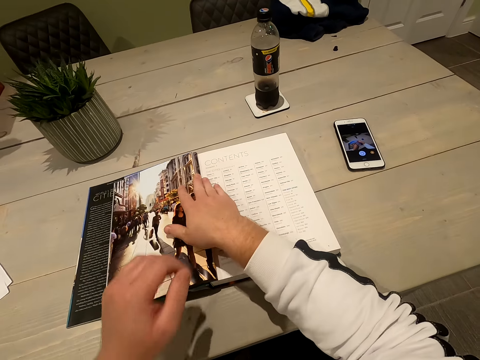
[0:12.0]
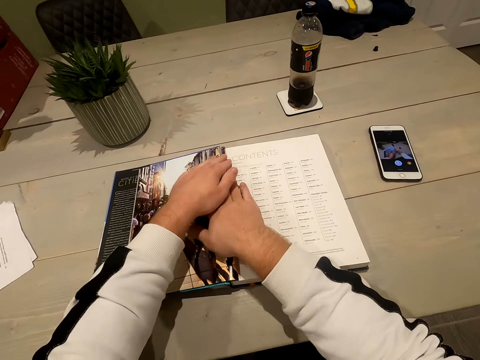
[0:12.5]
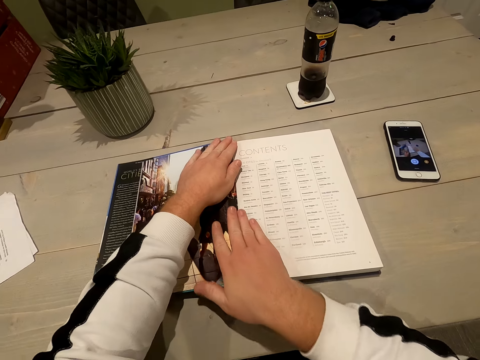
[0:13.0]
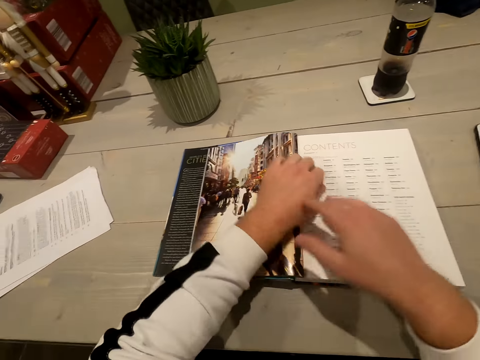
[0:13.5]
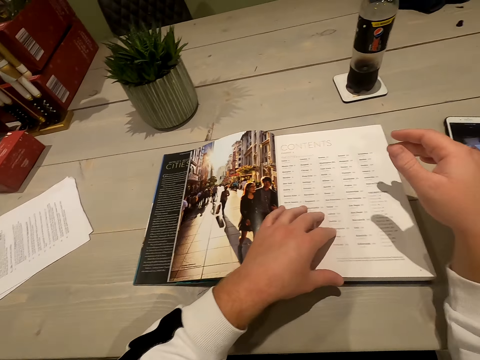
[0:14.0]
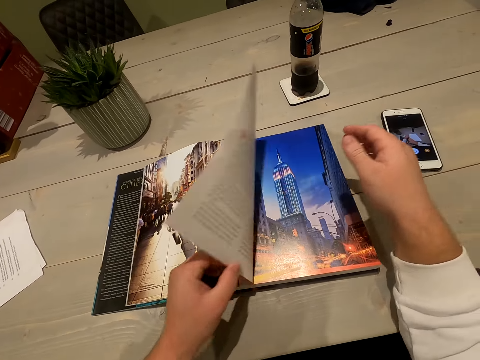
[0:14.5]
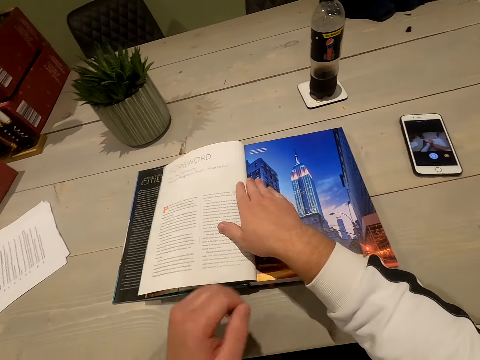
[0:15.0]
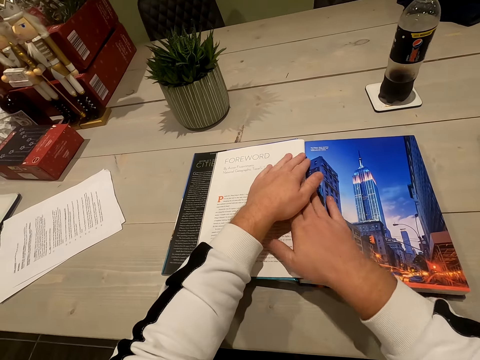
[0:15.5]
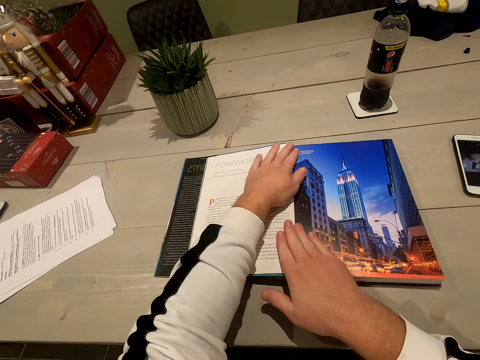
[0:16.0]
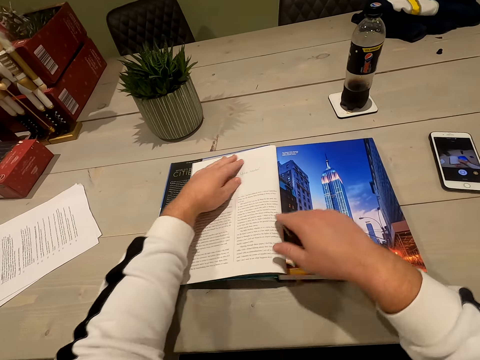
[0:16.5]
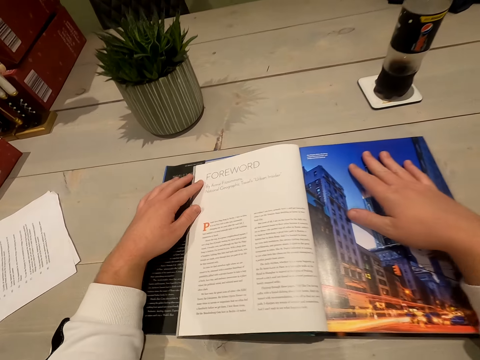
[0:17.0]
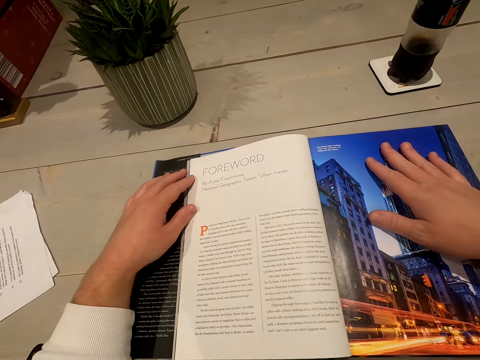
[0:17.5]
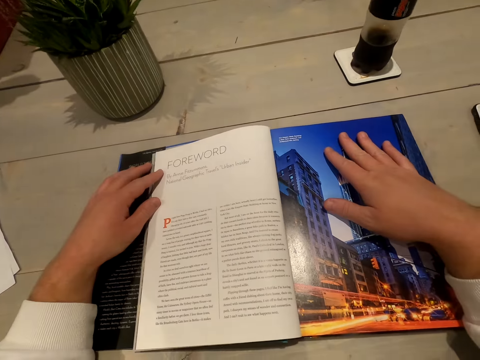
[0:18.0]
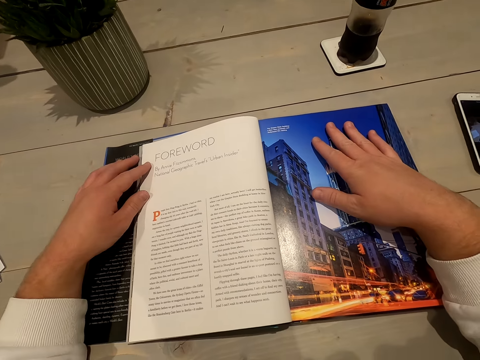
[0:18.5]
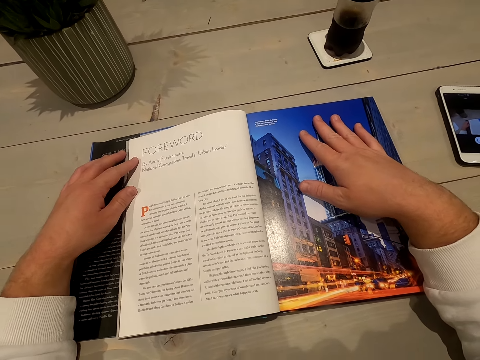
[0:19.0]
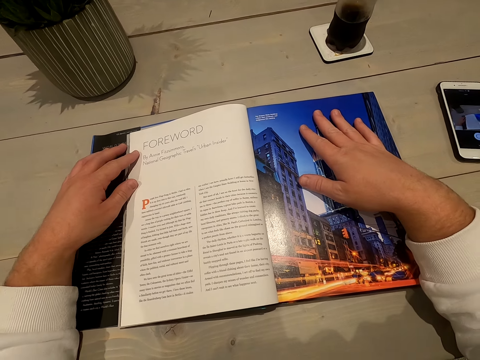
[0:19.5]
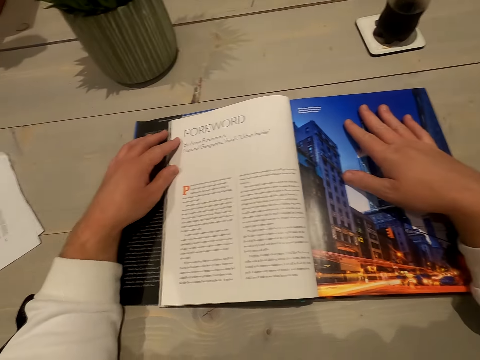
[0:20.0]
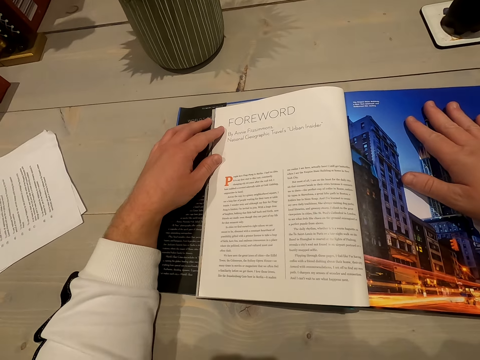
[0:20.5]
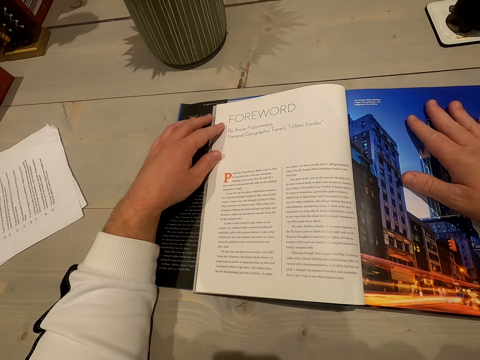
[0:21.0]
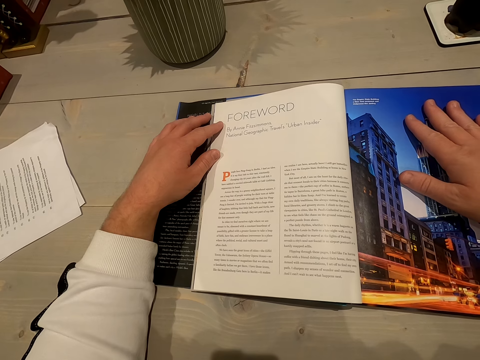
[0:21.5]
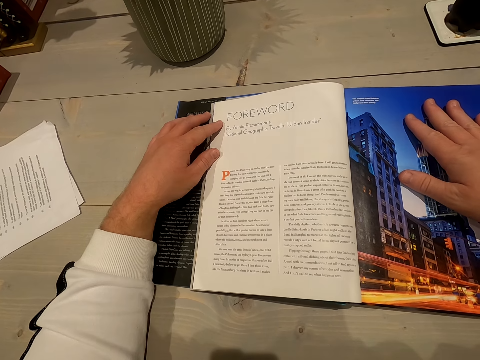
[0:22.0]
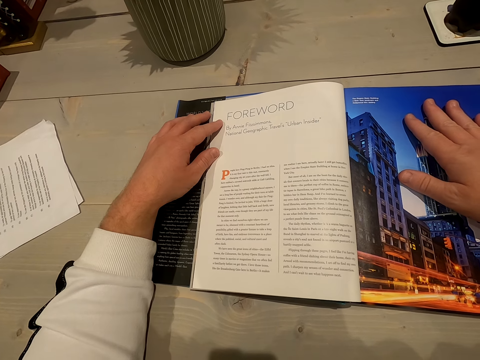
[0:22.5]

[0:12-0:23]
The camera wearer straightens the page of a book. They read the book.

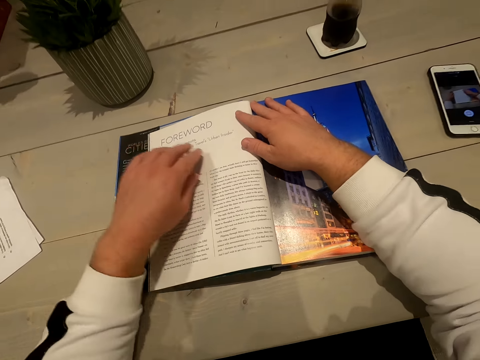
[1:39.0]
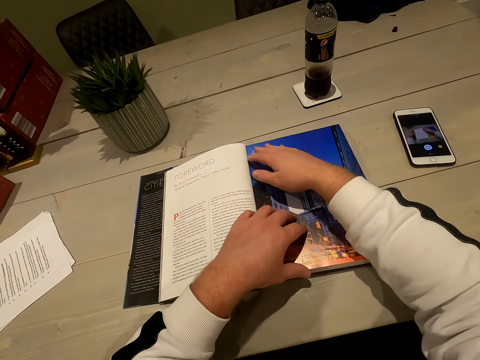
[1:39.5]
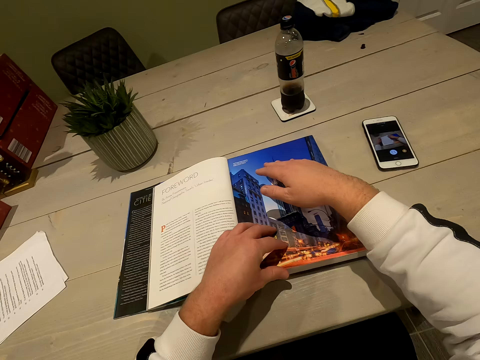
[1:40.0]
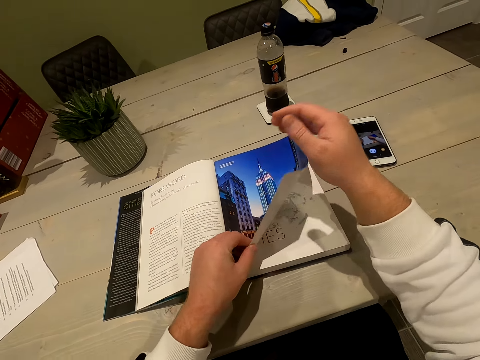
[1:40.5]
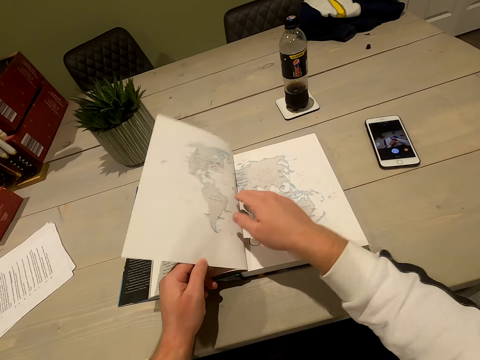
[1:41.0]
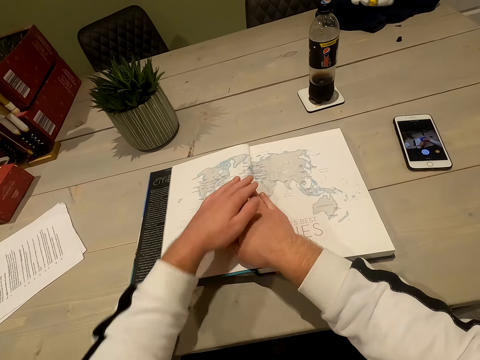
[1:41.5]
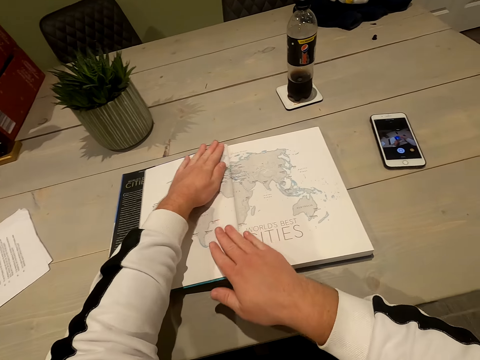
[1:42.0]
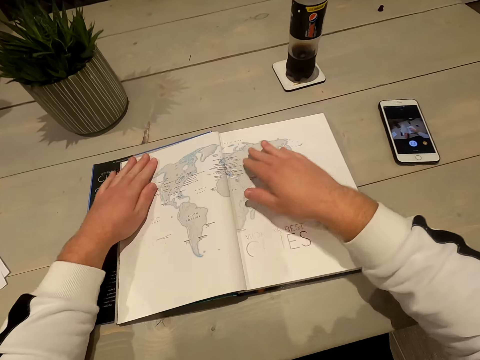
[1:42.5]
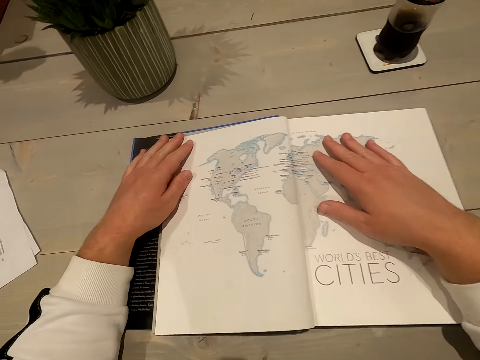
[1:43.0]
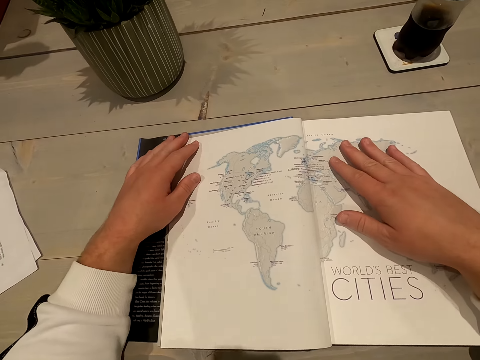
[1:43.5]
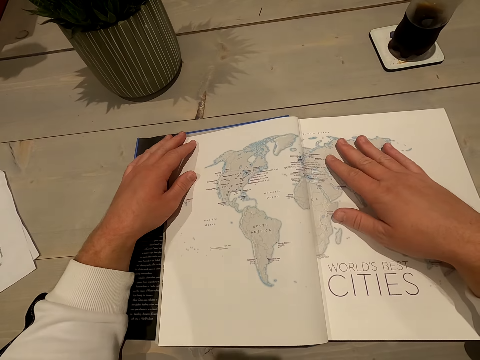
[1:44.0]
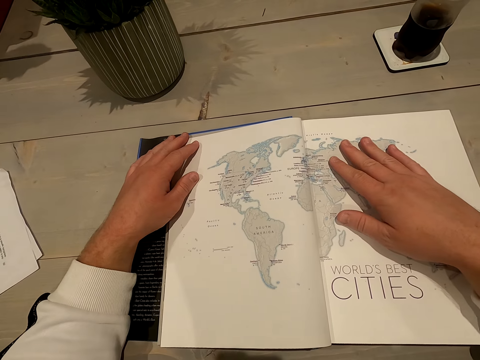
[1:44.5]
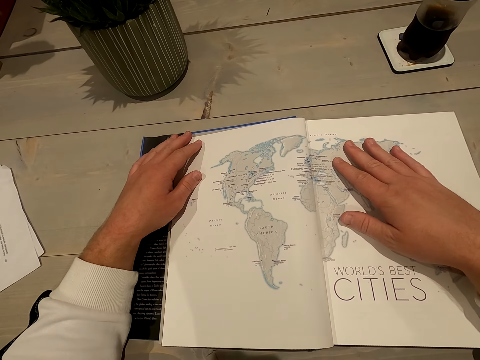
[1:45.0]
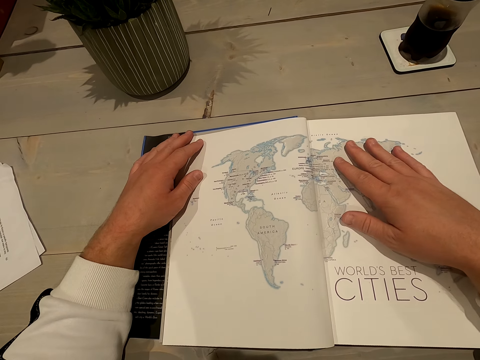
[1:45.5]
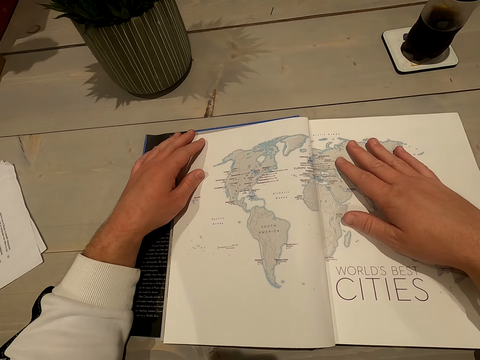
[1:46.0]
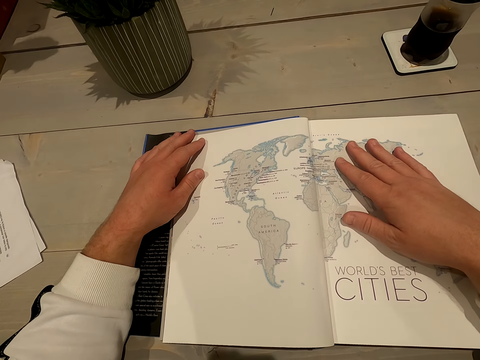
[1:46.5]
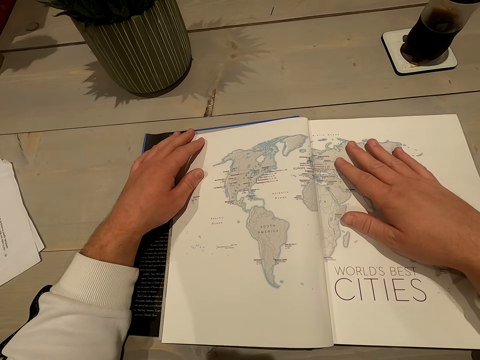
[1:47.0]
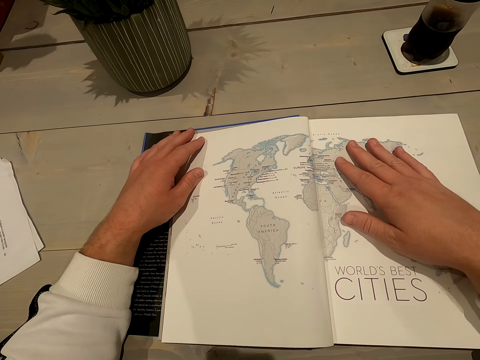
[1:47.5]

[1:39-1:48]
The camera wearer opens a book. They read the book.

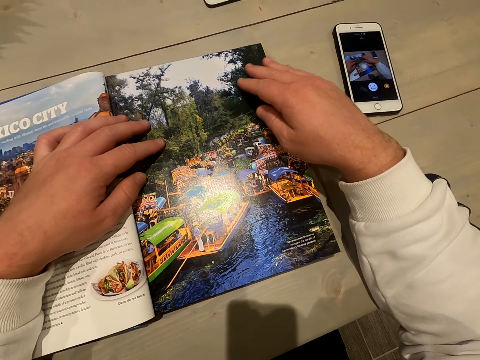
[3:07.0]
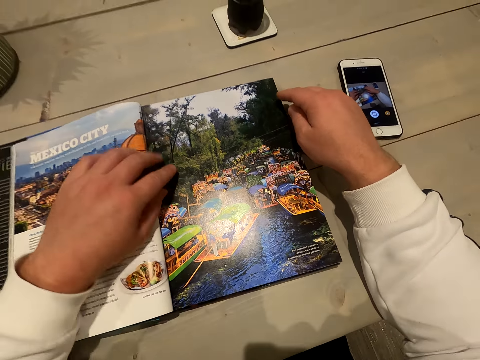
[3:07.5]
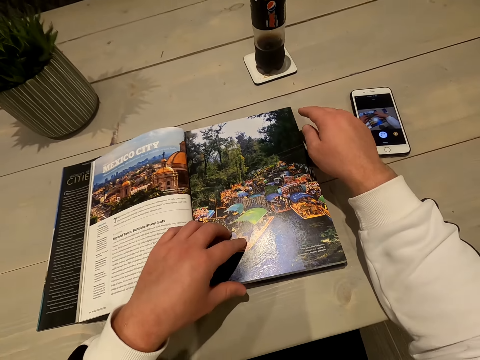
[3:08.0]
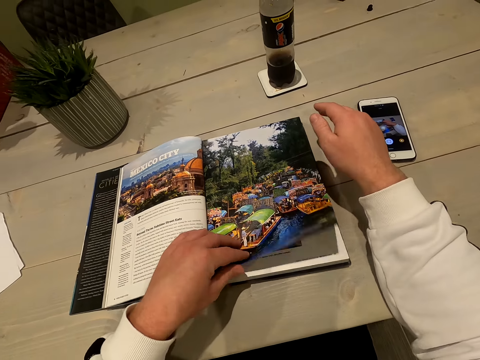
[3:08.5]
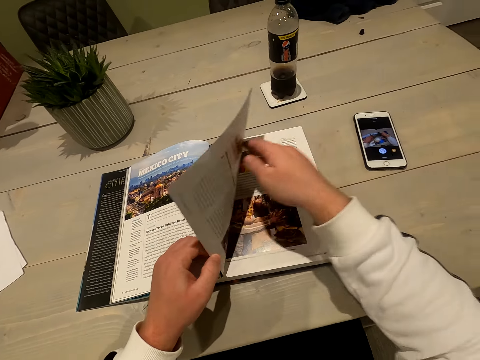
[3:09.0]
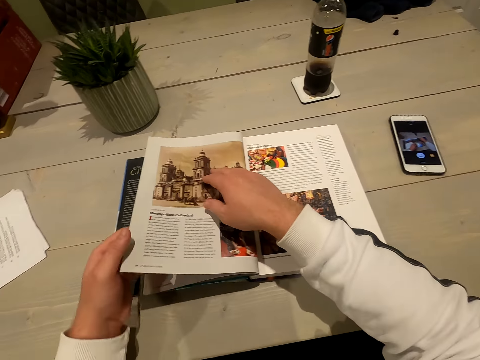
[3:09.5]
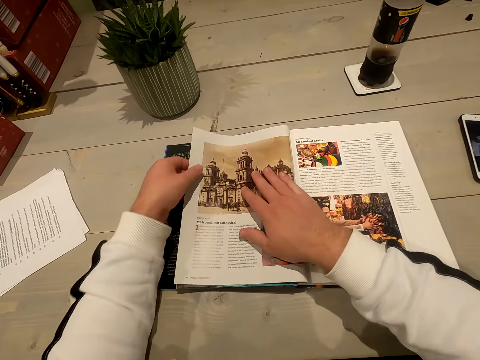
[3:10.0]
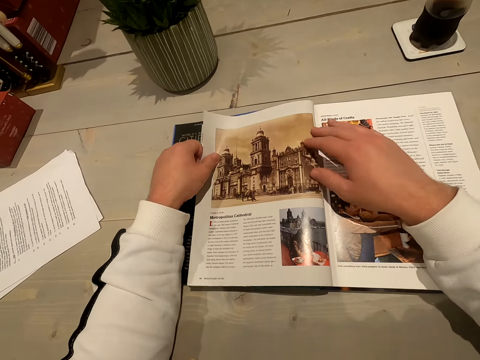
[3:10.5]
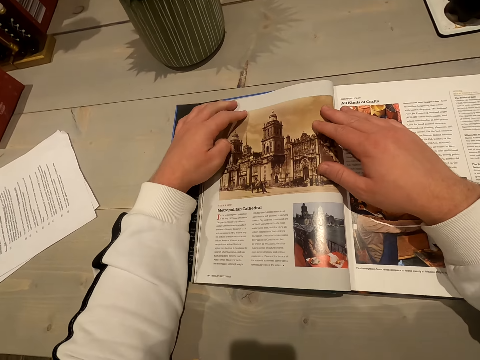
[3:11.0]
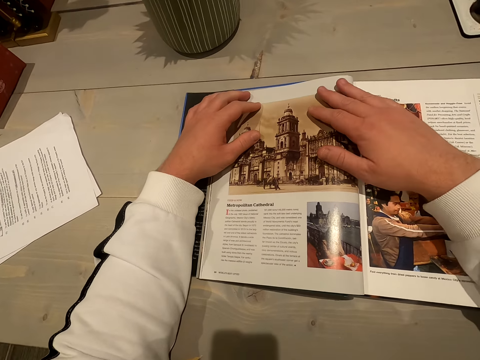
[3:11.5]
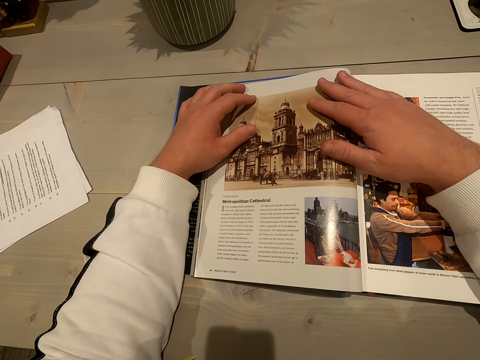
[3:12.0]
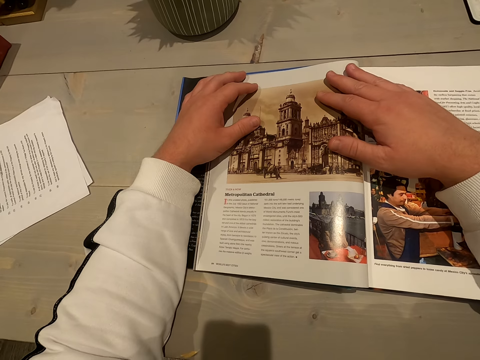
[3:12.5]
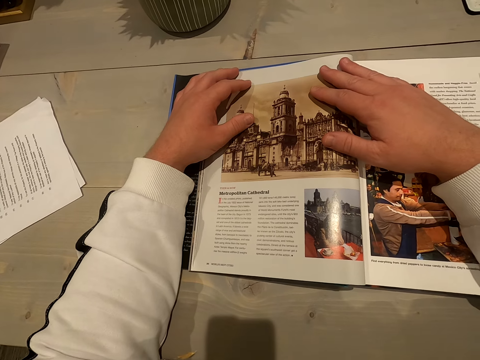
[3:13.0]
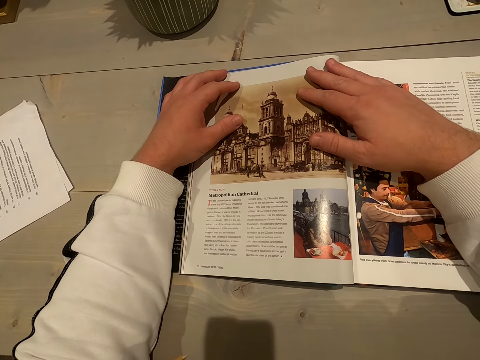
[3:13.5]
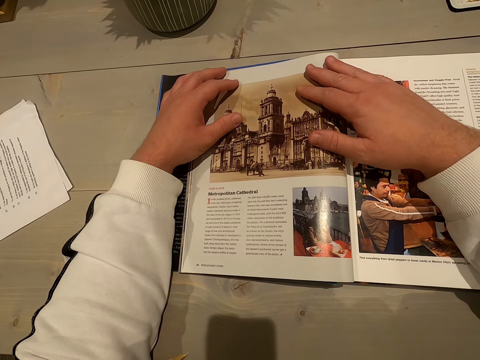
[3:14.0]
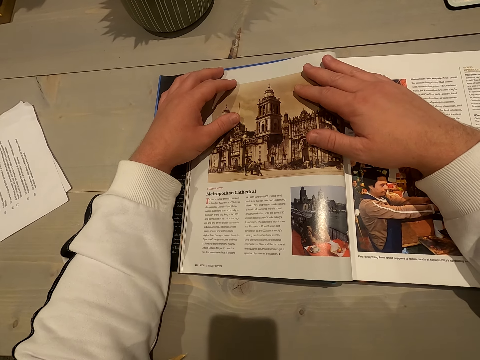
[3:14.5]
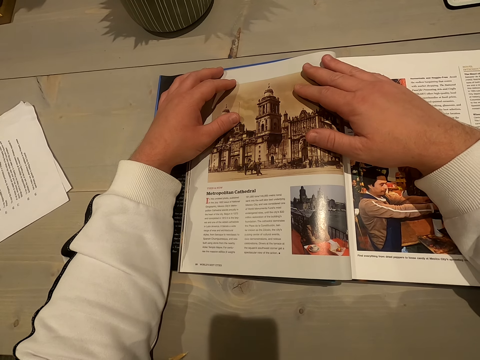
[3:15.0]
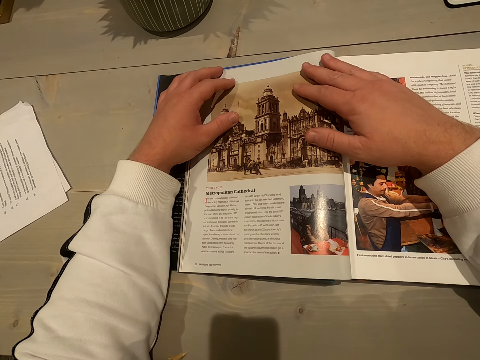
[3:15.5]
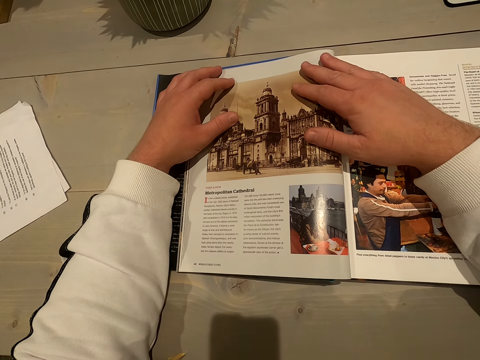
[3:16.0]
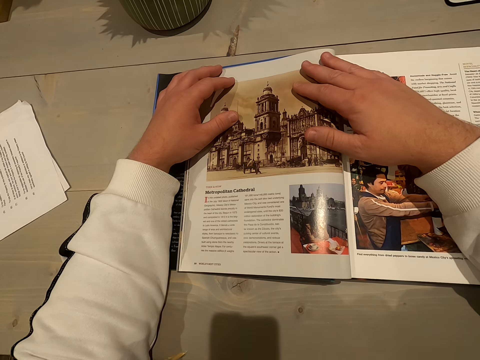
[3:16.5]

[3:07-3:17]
The camera wearer opens a book. They read the book.
